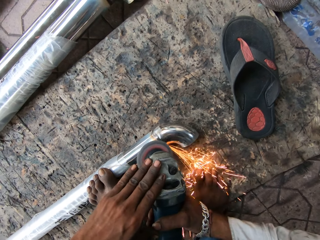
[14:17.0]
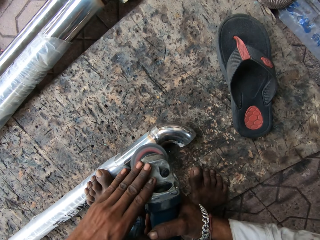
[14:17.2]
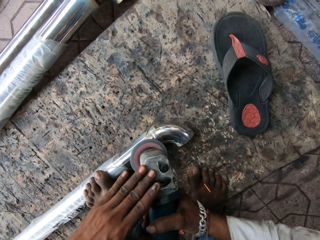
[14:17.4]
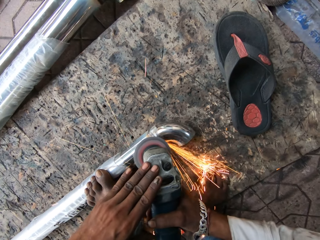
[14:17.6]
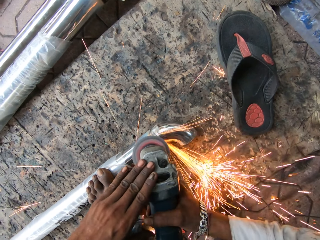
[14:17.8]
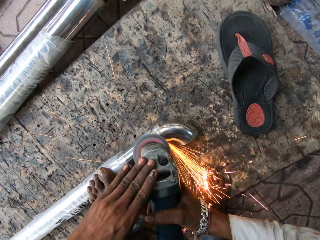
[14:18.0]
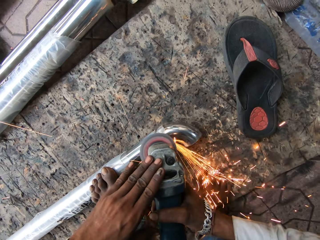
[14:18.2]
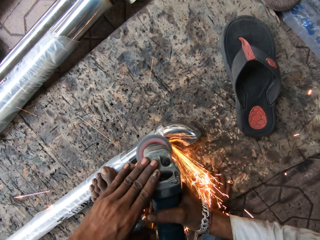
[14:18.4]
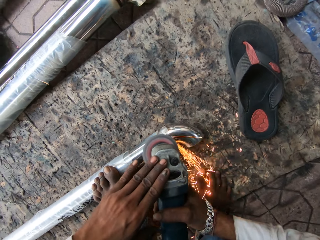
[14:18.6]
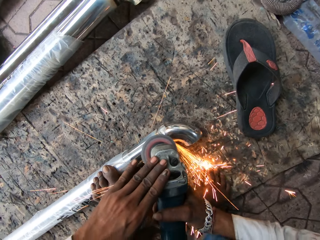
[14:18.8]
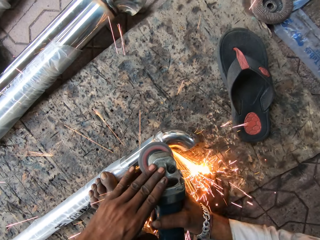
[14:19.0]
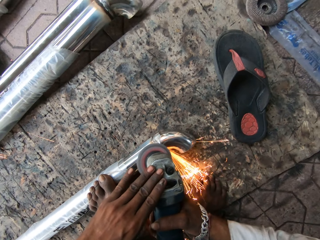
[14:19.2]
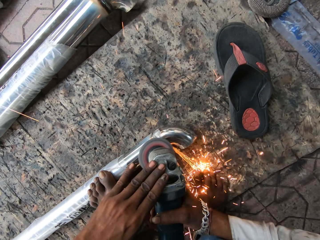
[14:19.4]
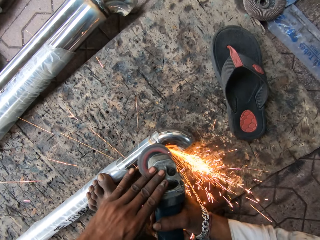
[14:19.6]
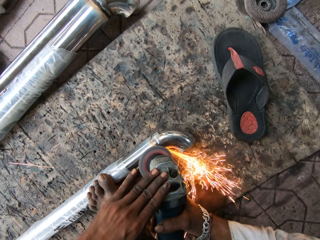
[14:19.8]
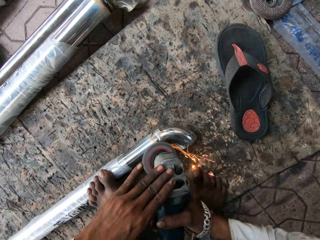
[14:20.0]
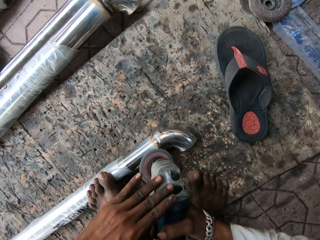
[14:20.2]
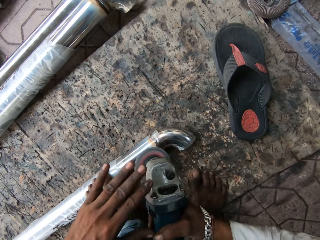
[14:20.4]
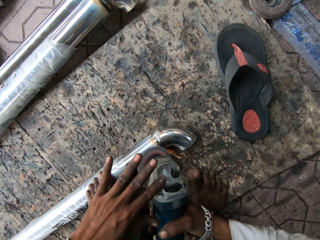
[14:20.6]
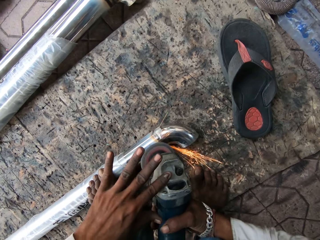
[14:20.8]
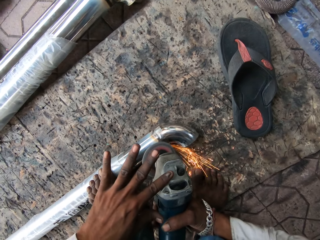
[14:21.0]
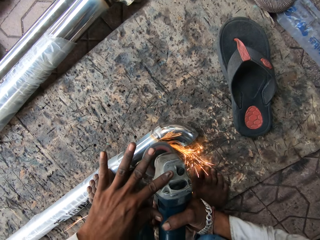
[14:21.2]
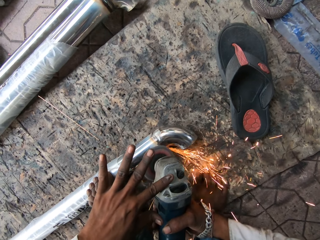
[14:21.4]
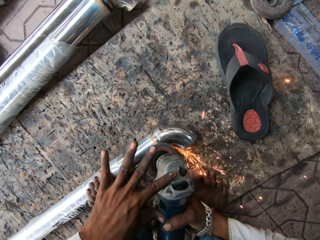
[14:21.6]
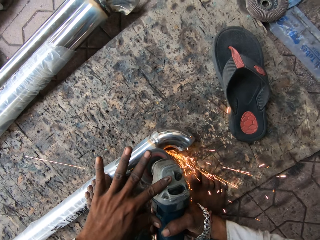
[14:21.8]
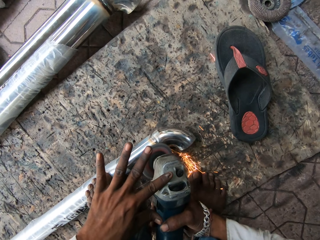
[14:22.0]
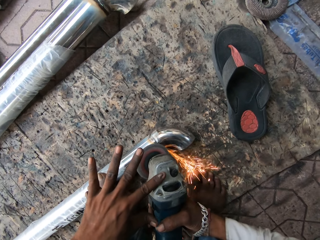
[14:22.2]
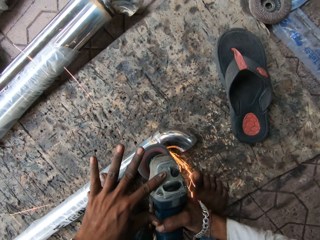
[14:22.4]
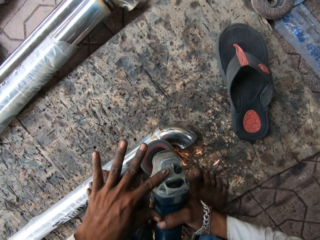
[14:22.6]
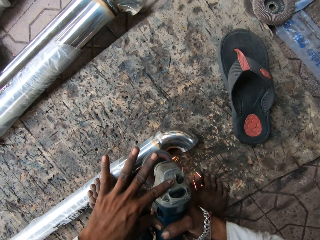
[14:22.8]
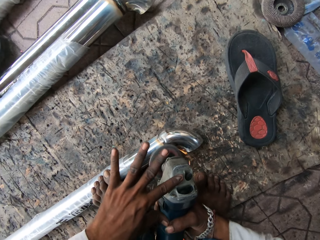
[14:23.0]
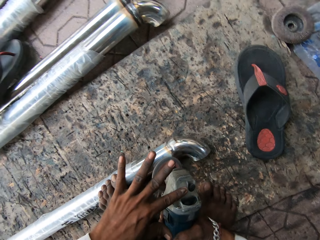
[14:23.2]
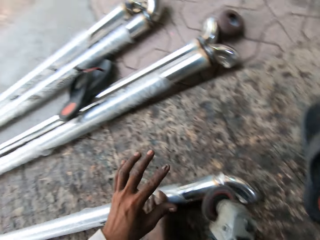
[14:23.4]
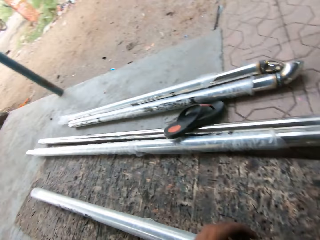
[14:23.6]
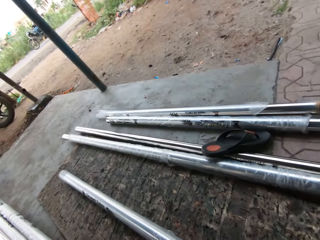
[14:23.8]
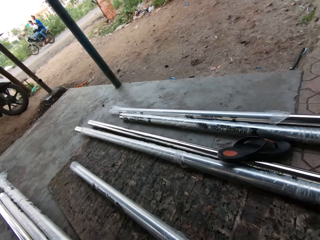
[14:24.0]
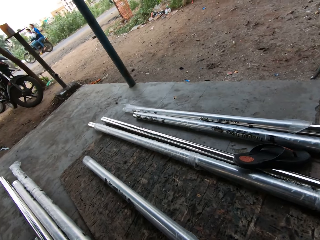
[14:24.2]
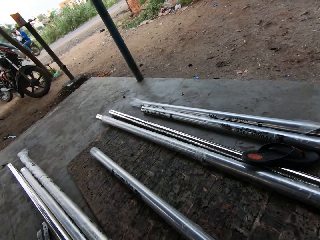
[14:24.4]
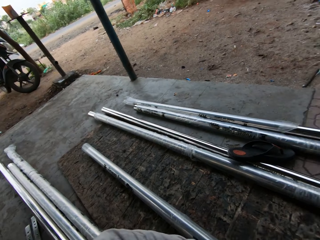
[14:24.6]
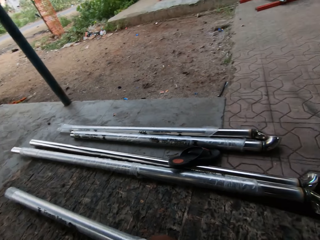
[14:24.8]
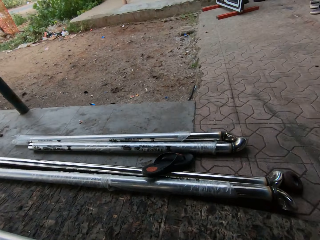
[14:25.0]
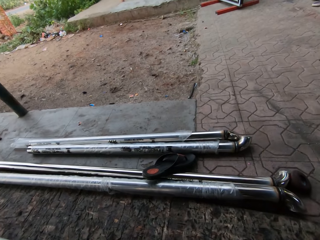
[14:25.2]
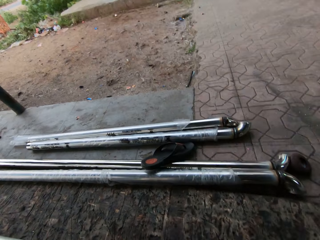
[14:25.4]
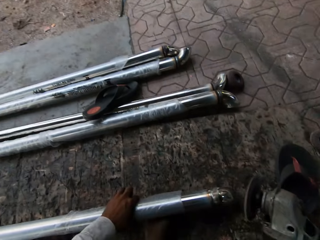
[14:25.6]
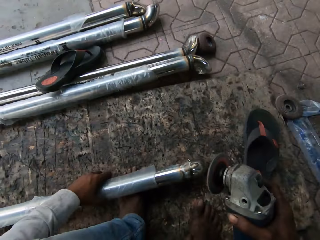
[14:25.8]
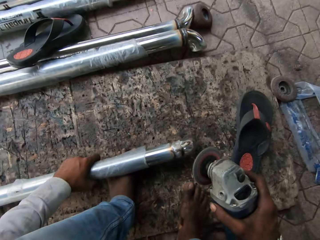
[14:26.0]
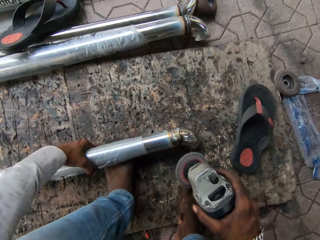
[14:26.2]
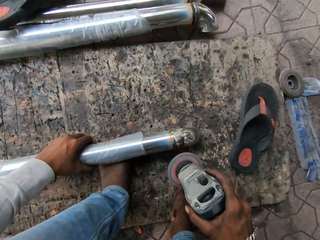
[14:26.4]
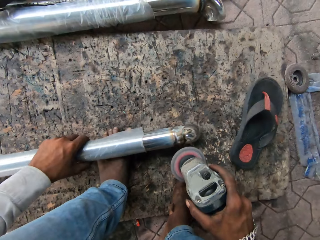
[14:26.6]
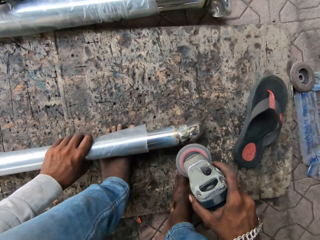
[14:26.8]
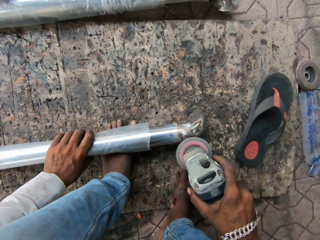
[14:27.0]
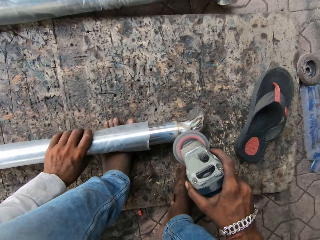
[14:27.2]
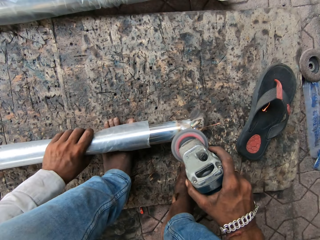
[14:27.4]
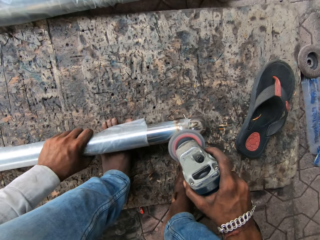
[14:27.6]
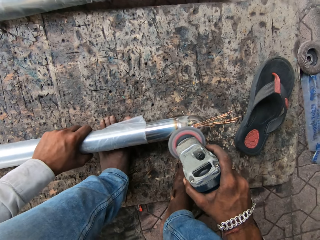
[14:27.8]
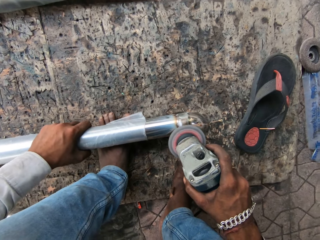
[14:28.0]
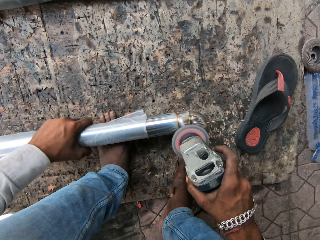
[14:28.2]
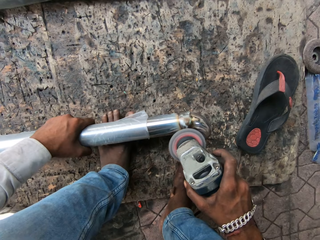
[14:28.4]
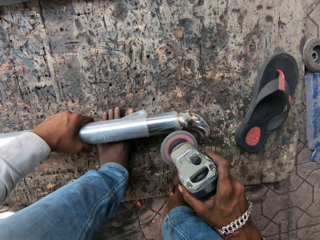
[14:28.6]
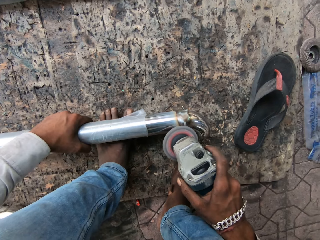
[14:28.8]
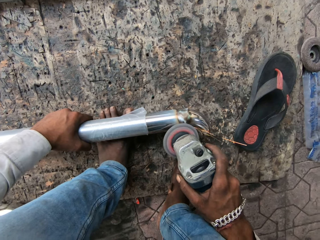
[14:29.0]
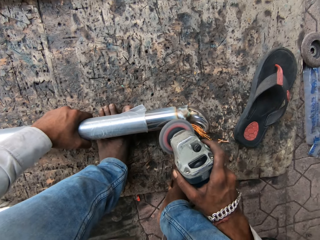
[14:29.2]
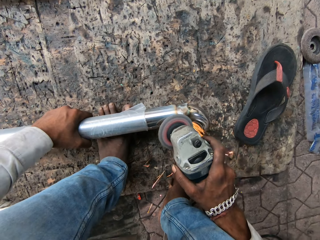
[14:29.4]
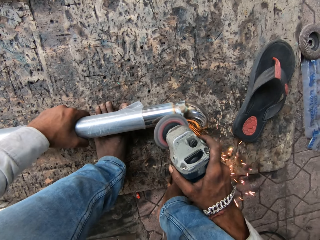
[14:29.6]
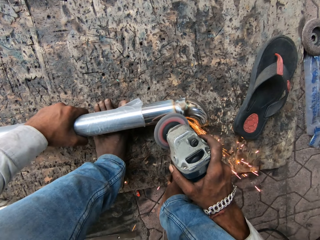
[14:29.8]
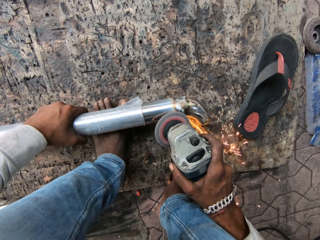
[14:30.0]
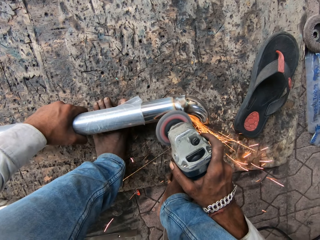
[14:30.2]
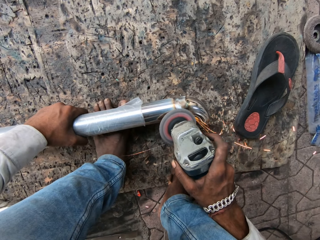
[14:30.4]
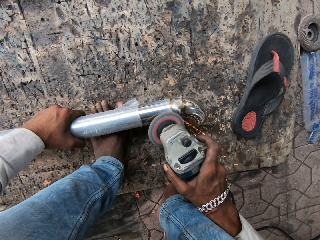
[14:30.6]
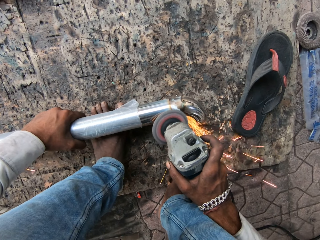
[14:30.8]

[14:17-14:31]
The camera wearer looks around. A person rides the motorcycle. The camera wearer adjusts the metal. He holds the metal, polishes the metal, and puts the metal on his left leg.

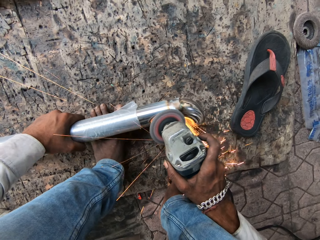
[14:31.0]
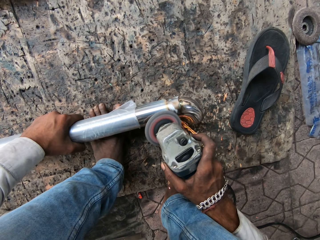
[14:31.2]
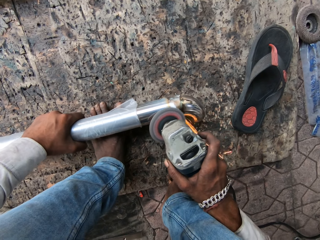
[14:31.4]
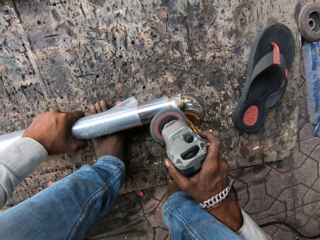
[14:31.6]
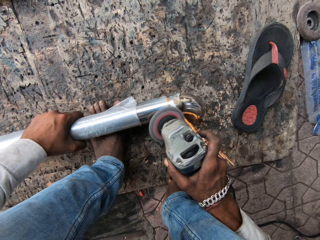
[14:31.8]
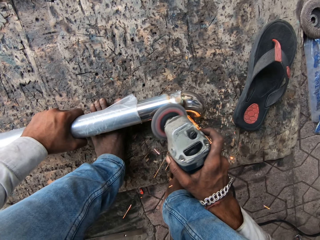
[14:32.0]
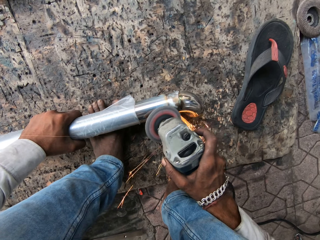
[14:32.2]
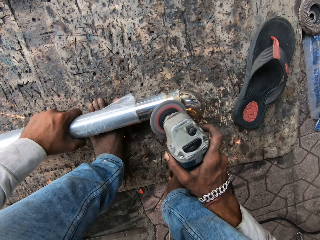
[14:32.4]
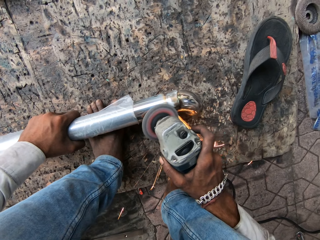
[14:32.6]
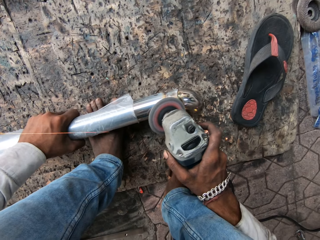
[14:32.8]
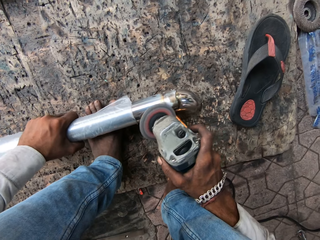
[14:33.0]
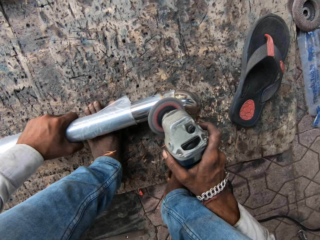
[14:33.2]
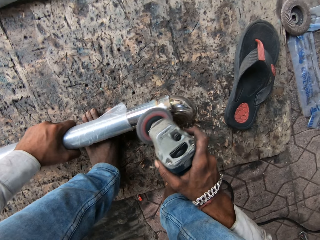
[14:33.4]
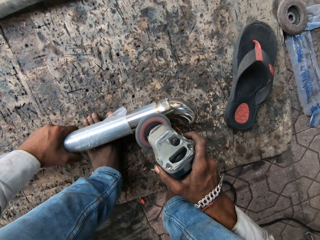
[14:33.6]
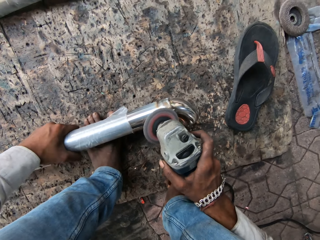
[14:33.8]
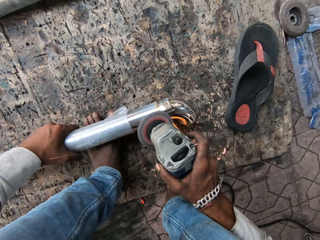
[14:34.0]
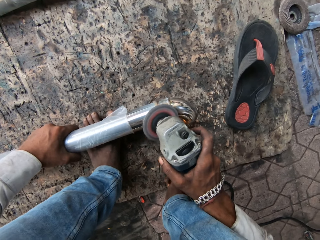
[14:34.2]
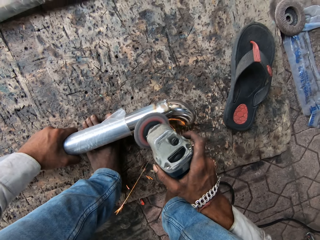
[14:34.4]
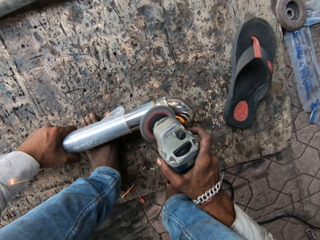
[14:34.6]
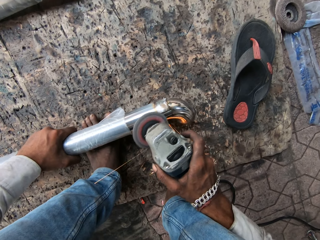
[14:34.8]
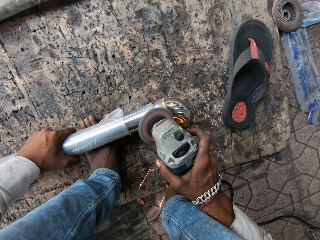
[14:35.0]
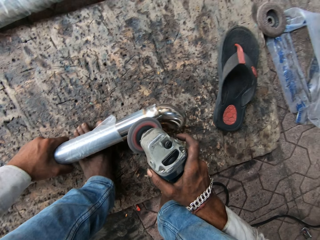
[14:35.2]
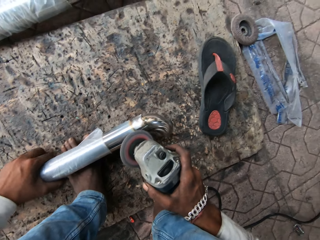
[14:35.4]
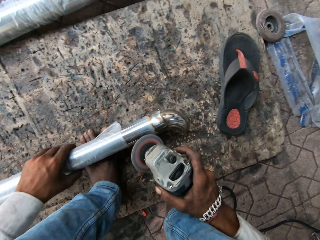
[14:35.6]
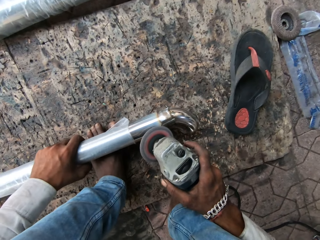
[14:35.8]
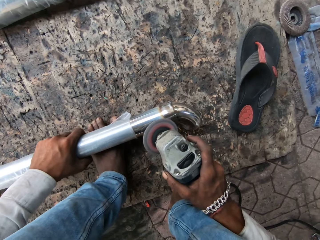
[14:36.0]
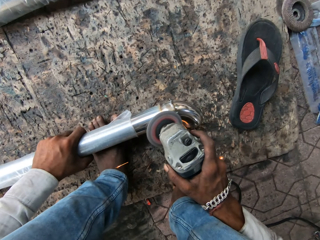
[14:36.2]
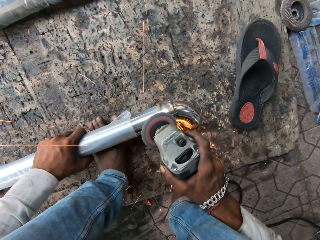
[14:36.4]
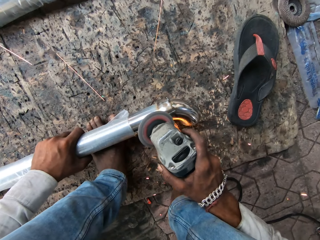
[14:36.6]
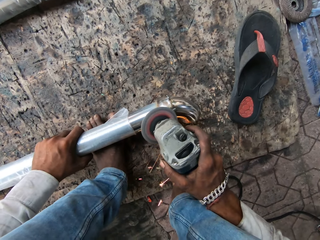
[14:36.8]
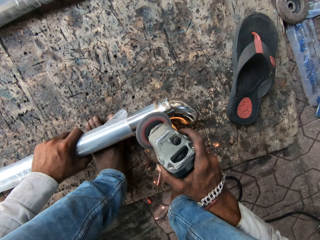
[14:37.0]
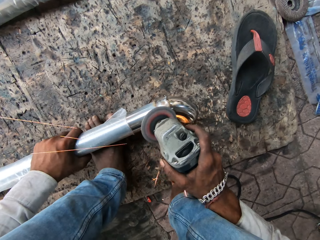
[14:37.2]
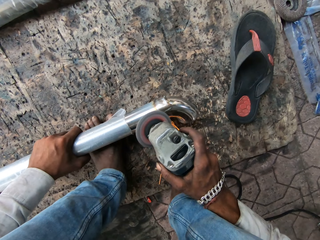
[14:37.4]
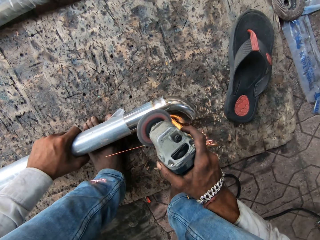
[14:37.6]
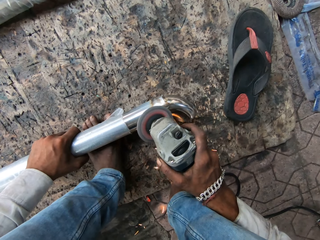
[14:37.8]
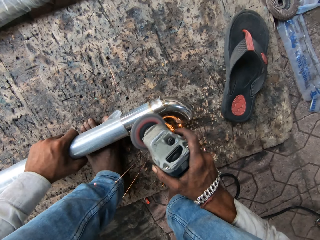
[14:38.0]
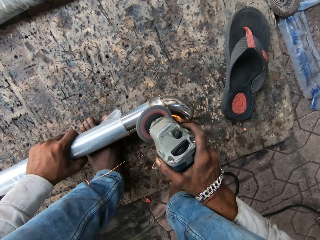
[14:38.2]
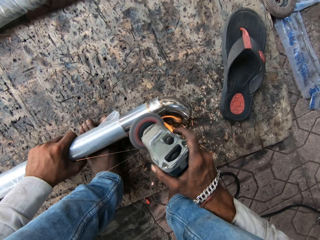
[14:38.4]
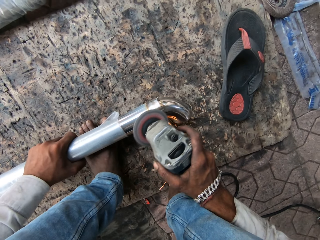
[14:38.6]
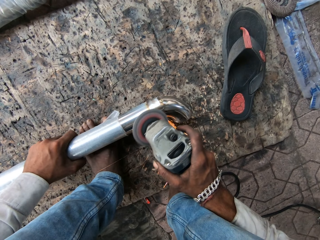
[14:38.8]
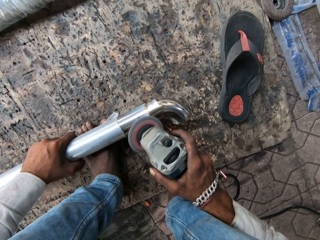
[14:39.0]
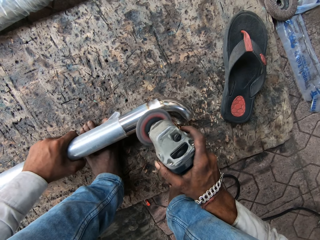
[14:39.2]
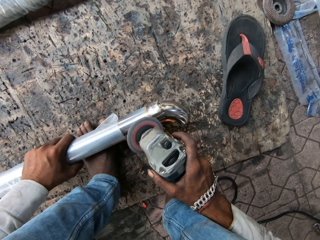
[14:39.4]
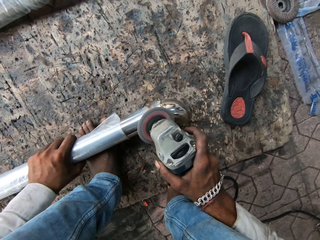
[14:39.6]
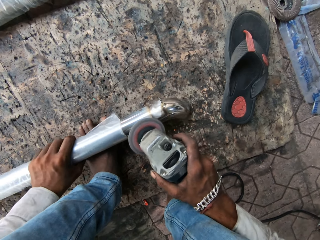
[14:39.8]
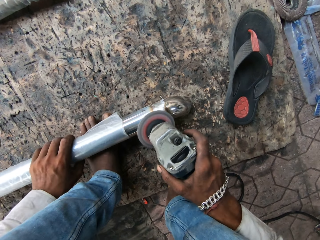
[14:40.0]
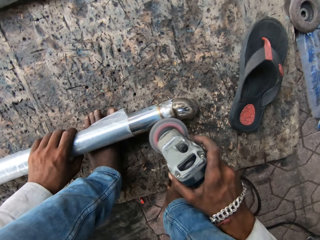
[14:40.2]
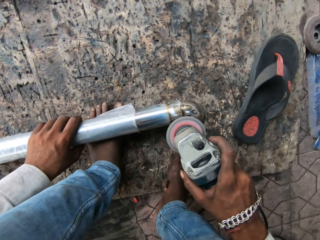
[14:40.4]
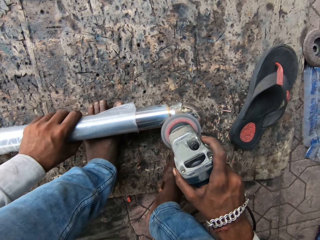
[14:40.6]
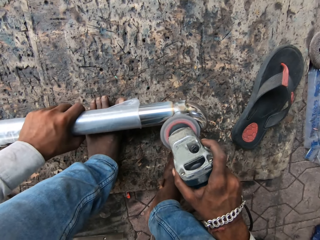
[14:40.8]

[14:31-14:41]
The camera wearer holds the grinder with the right hand. They adjust the metal. They grind the metal.
